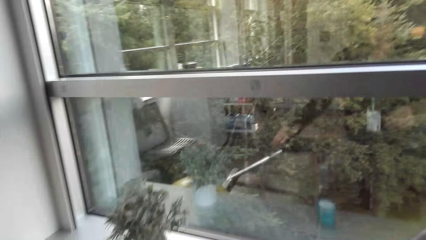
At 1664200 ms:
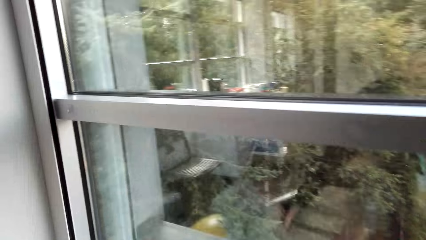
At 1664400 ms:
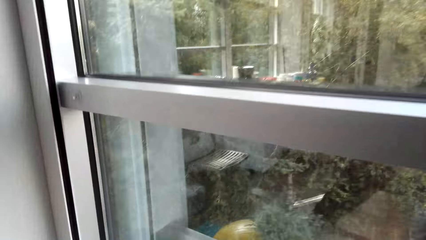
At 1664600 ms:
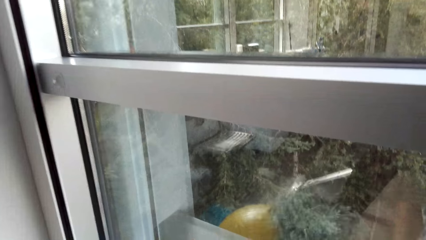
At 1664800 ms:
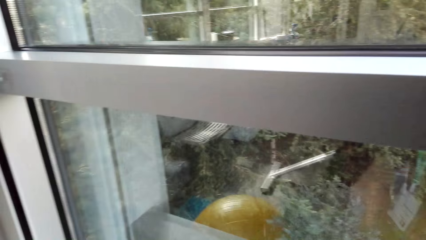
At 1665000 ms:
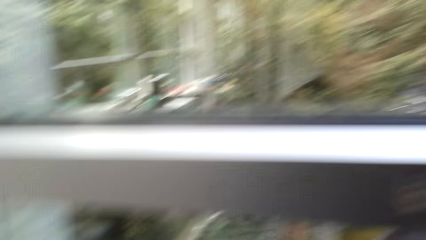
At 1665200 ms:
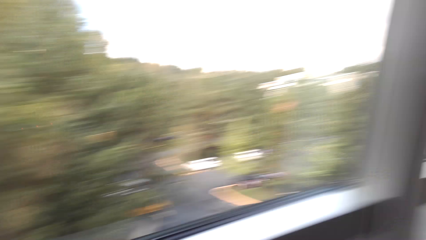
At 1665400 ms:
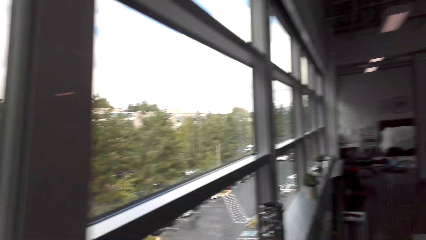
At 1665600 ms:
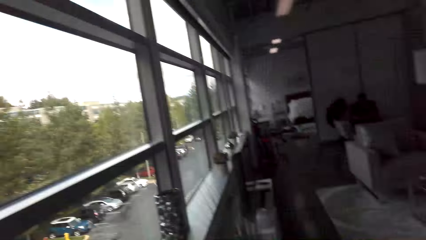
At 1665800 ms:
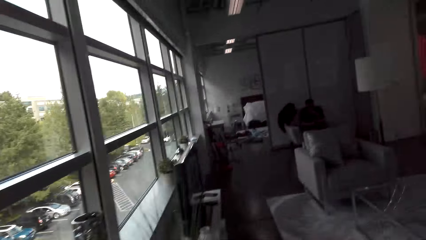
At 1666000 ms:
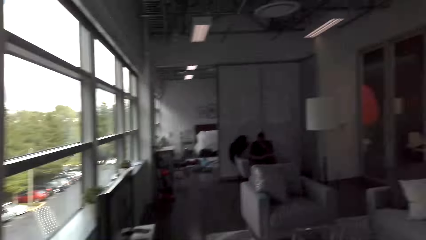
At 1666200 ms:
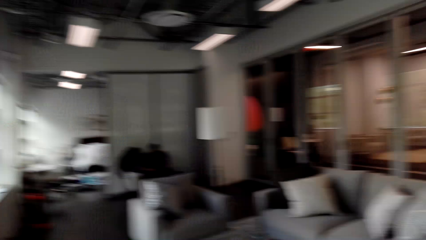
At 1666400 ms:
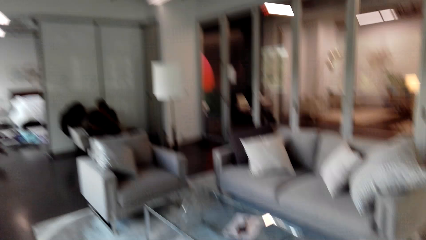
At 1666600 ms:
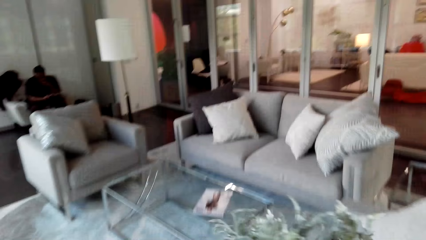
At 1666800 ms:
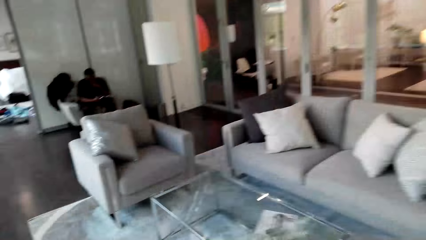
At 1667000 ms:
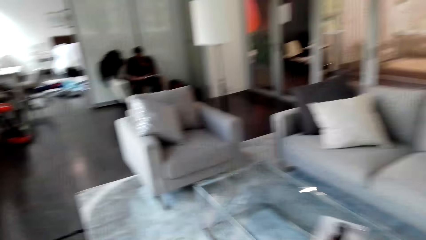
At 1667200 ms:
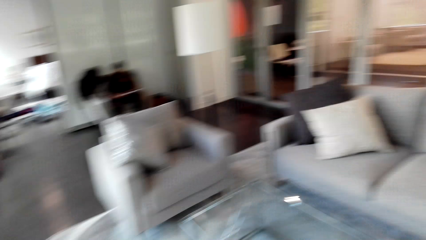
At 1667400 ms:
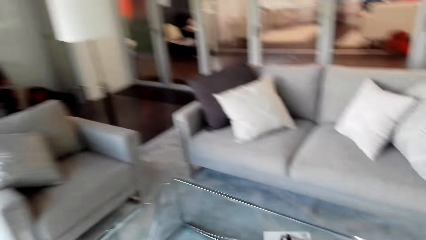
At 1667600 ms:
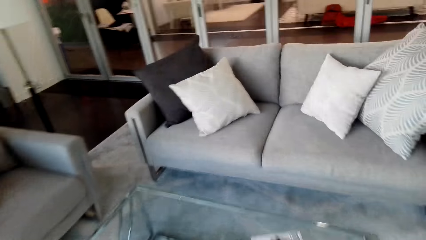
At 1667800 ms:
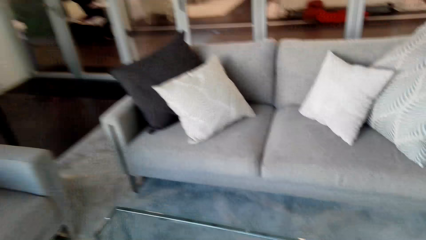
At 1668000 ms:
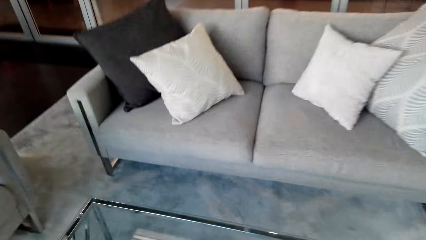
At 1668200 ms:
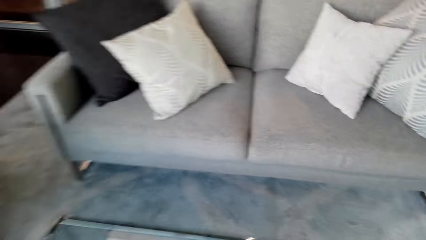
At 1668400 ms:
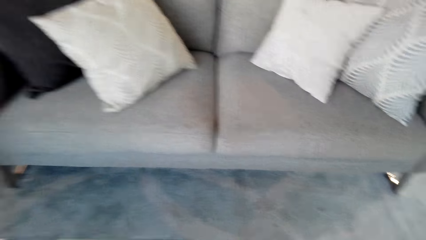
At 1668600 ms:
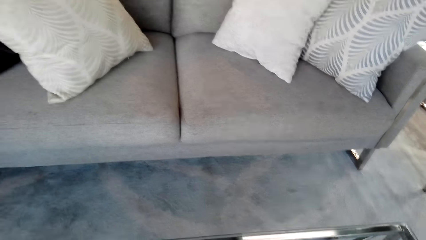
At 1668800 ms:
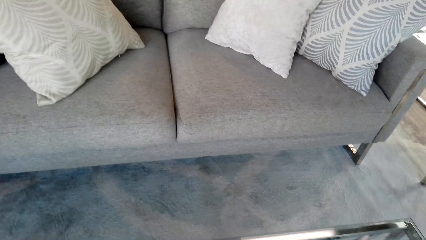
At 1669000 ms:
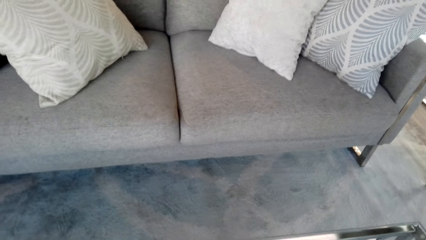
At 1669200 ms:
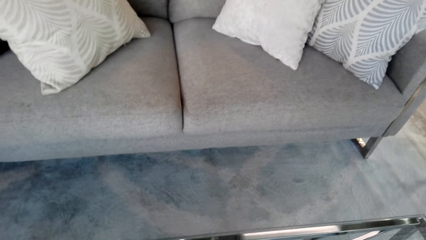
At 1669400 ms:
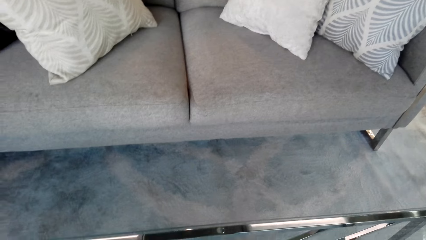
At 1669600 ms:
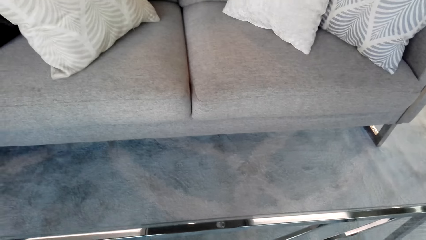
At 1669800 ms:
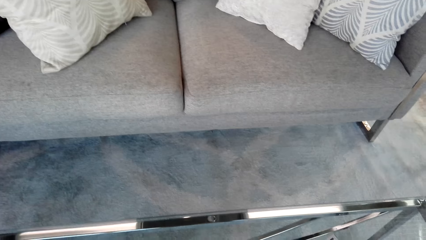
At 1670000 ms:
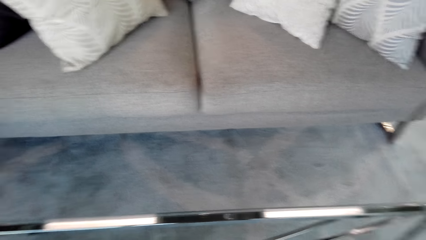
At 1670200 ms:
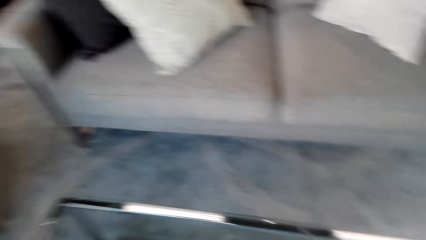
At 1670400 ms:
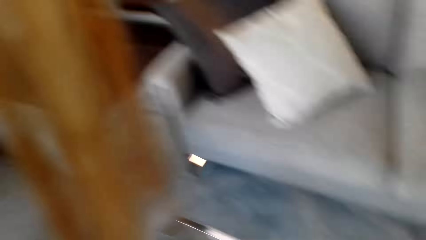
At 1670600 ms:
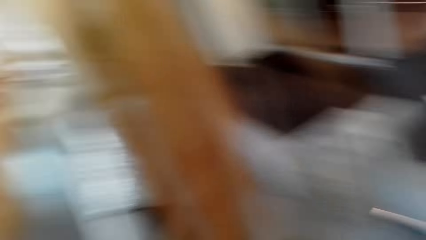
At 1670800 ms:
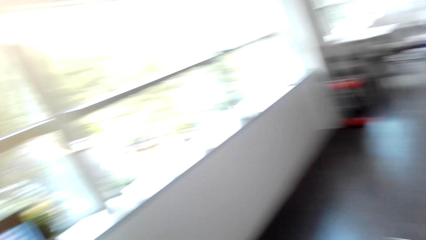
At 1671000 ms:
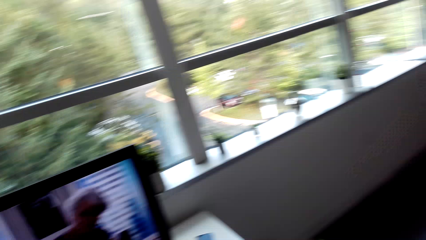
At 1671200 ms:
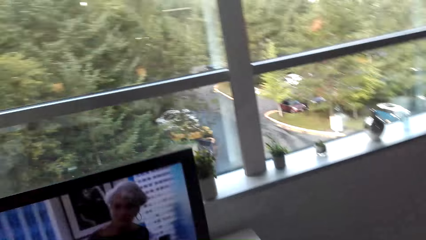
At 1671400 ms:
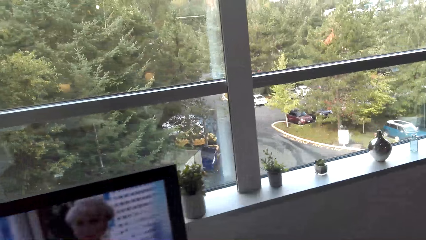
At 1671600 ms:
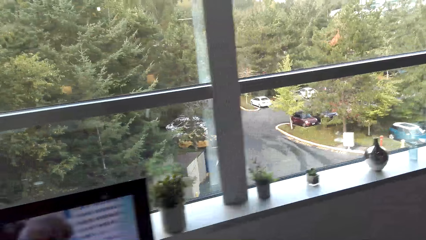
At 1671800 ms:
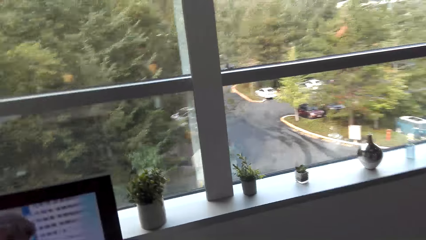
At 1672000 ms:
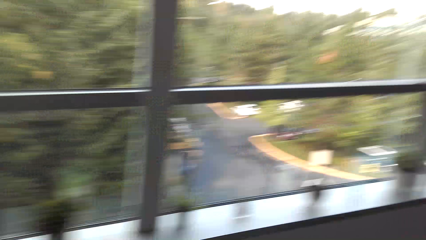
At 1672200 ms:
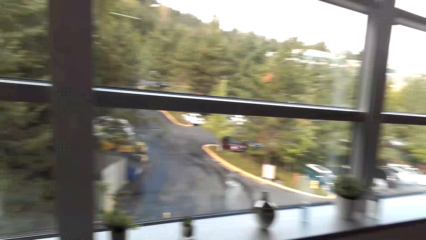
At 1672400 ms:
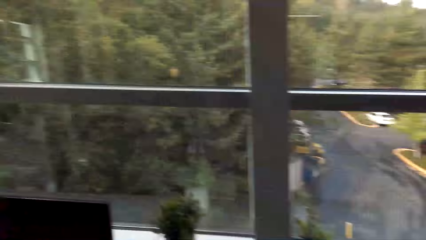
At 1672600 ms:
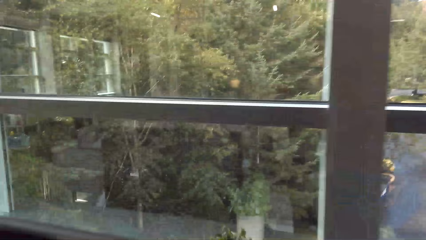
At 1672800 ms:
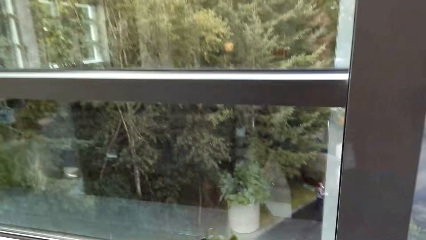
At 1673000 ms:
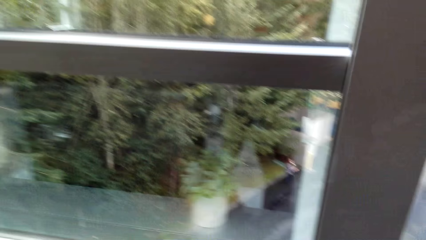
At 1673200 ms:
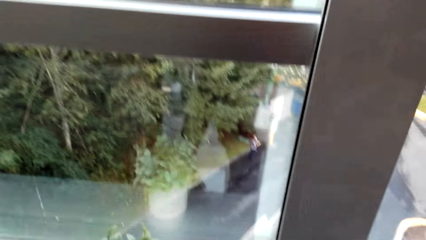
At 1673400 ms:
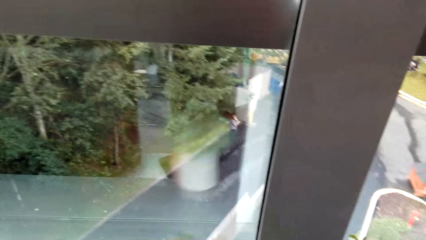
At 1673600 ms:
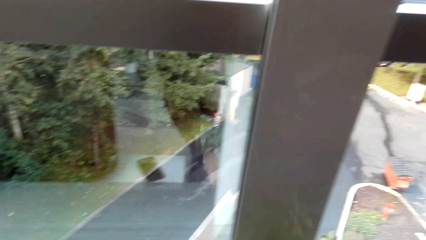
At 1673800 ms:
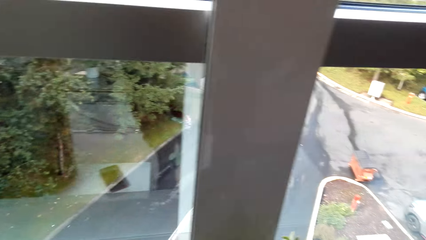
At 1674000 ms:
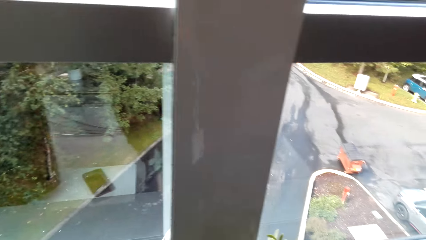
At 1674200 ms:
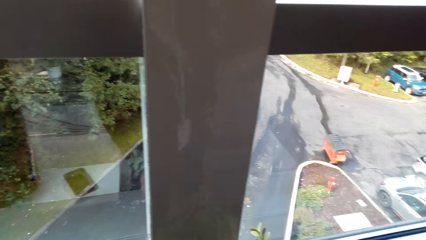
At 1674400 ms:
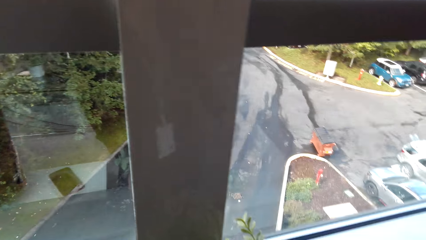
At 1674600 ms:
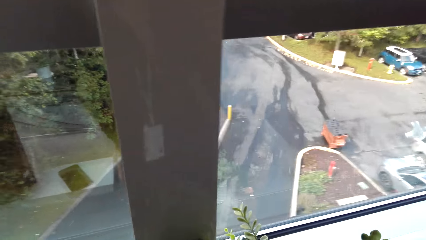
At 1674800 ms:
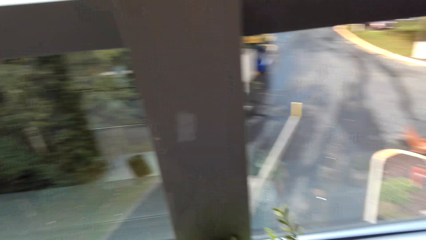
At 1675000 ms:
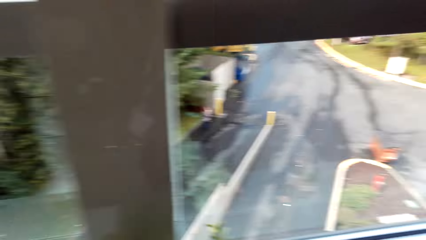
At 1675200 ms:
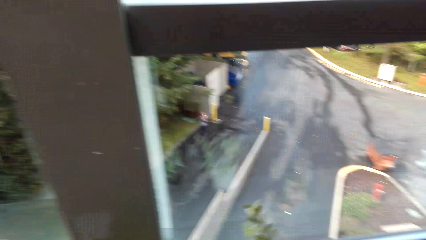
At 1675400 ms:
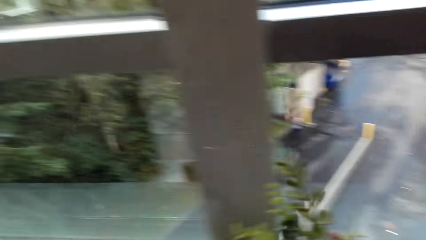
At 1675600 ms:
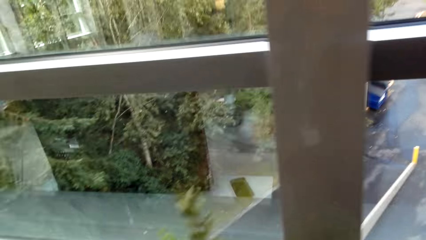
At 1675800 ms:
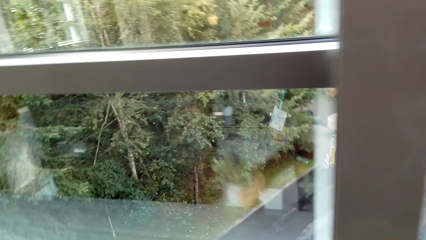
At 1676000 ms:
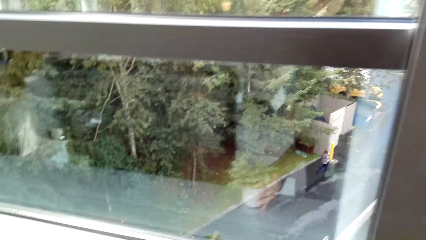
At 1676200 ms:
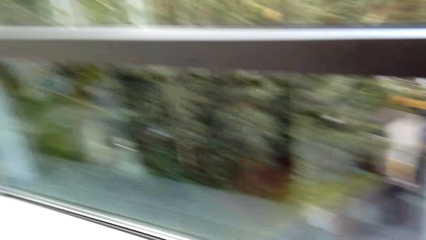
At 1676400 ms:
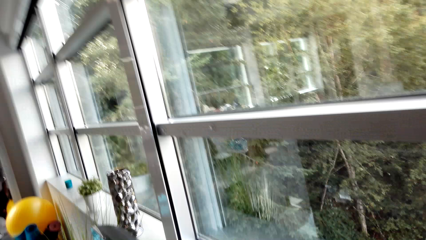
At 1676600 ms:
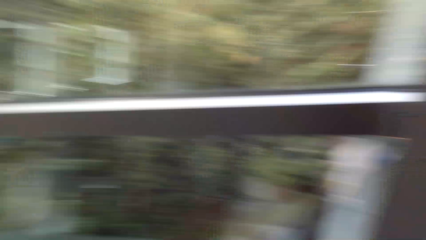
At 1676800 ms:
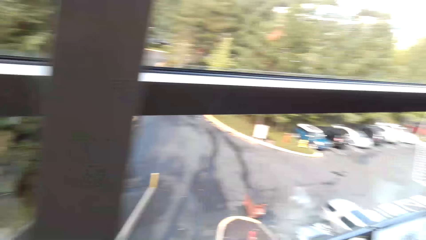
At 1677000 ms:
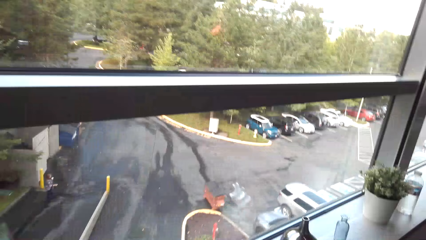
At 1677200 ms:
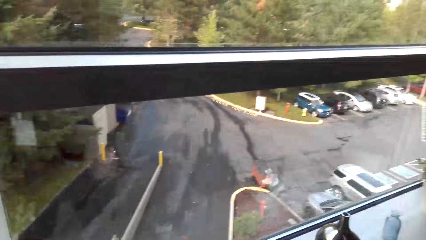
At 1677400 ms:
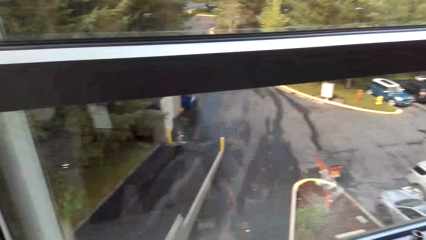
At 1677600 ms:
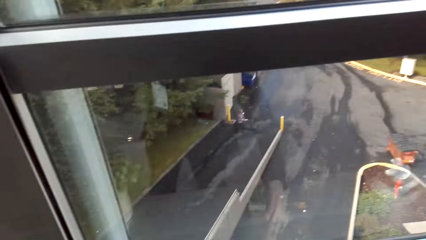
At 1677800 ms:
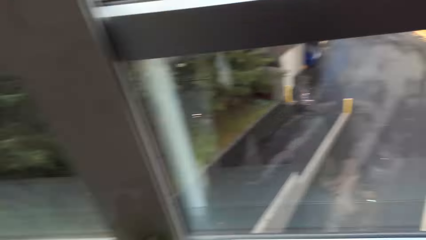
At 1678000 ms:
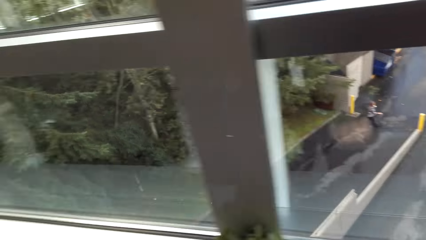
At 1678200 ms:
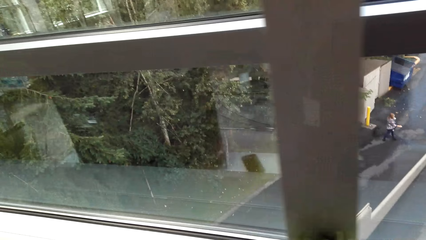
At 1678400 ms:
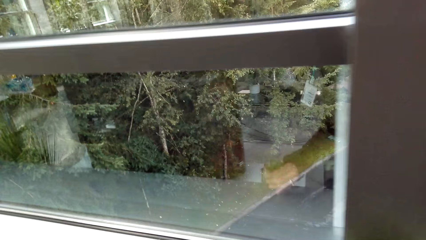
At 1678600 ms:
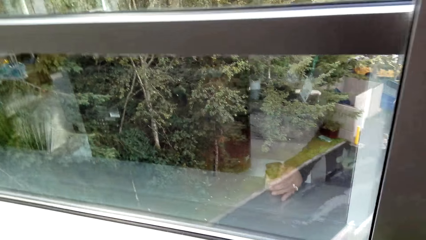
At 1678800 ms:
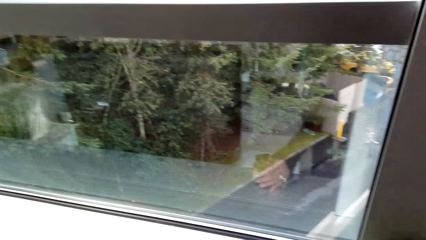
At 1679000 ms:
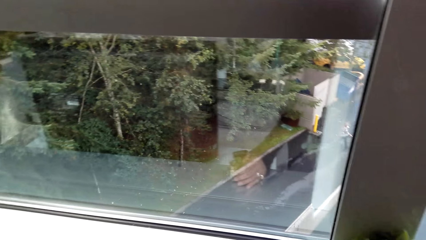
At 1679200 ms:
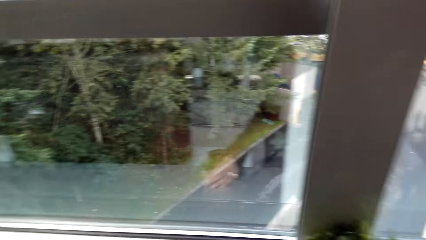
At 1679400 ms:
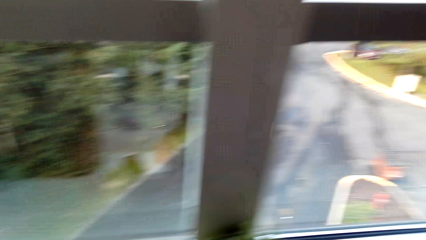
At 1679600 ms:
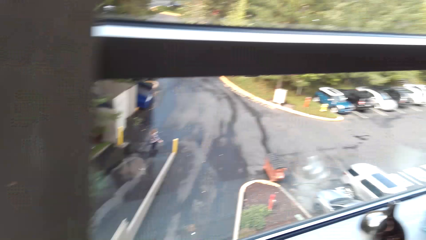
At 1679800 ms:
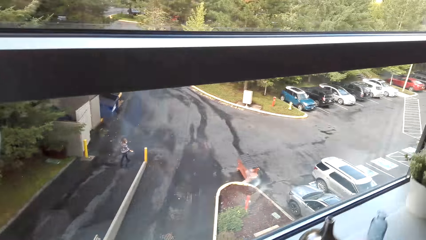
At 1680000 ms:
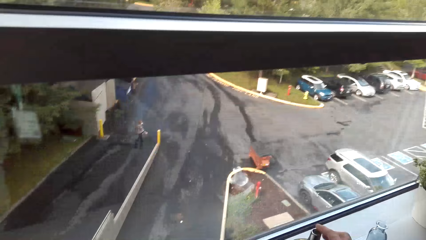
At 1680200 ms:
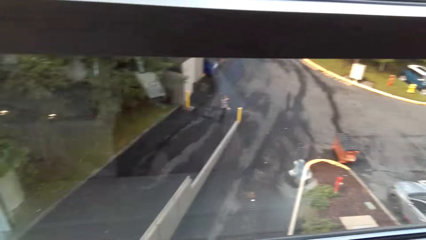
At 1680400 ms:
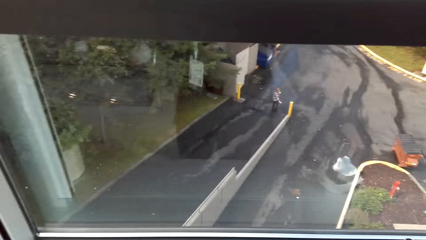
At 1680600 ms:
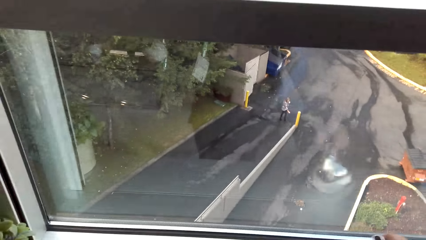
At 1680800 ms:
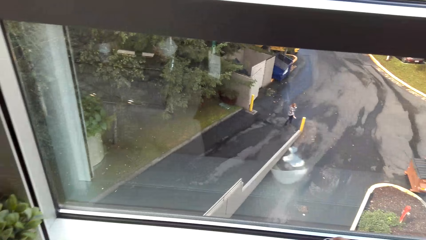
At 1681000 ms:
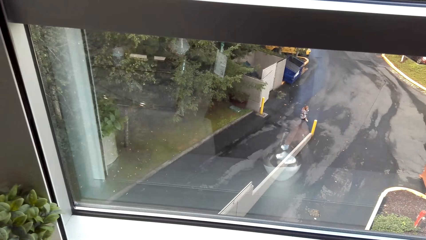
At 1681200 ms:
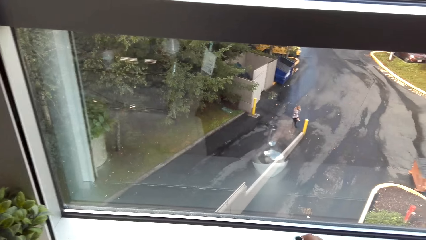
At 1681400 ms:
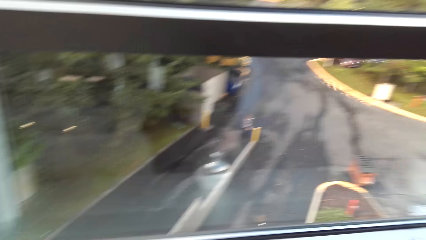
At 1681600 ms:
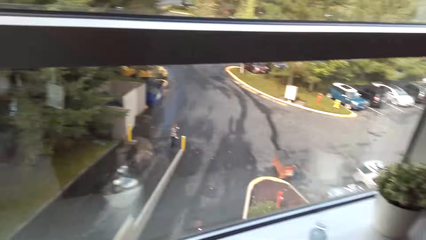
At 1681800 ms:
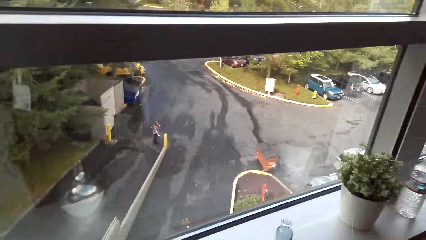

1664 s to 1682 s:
The camera wearer picks up the flower pot. They place the flower pot on the table. They pick up the flower pot. They place the flower pot on the window shelf. They move the flower vase.
